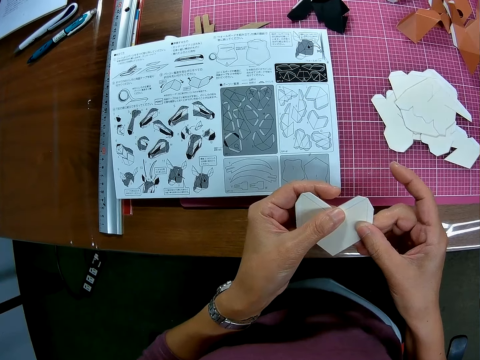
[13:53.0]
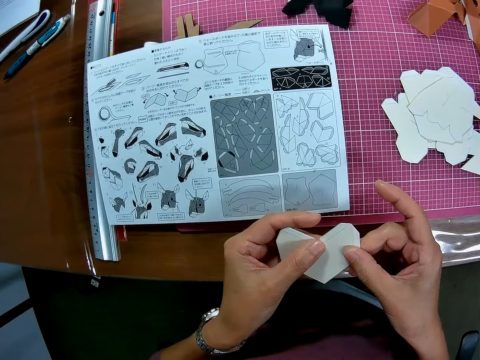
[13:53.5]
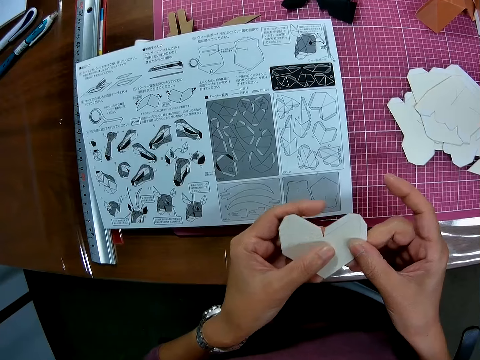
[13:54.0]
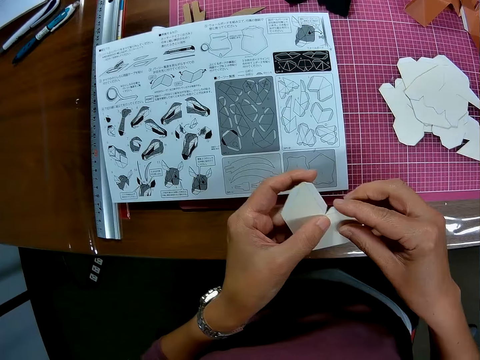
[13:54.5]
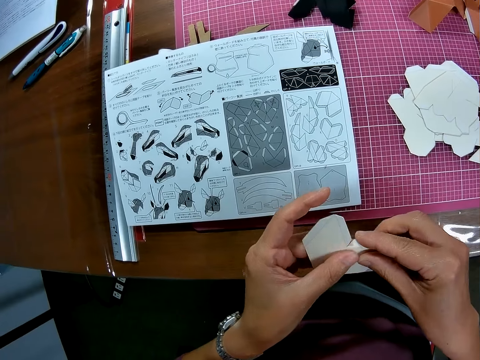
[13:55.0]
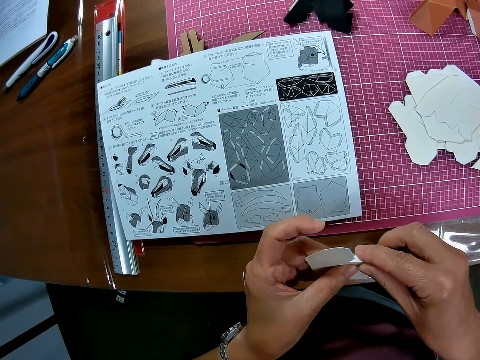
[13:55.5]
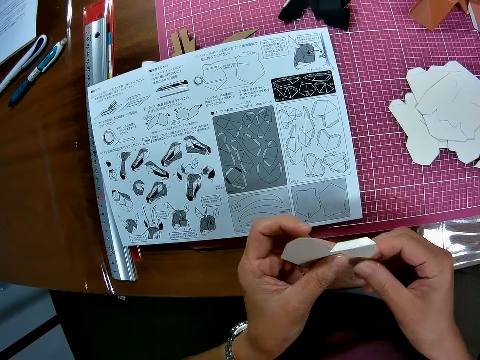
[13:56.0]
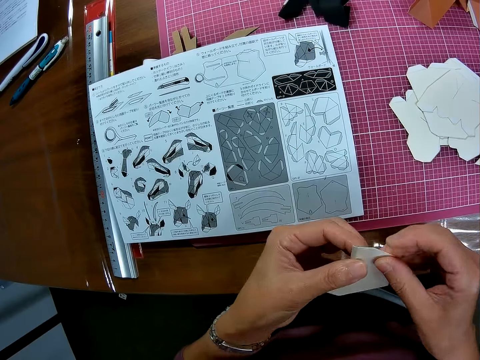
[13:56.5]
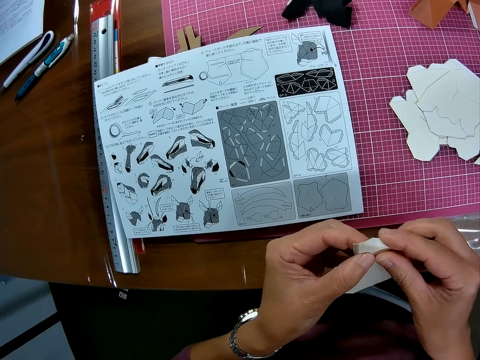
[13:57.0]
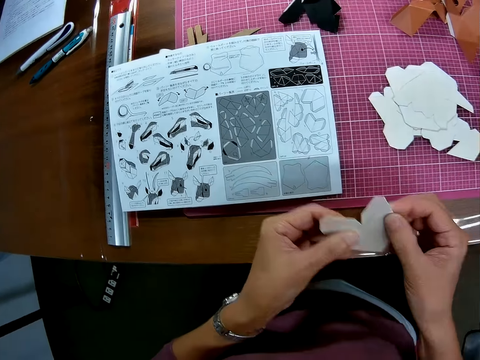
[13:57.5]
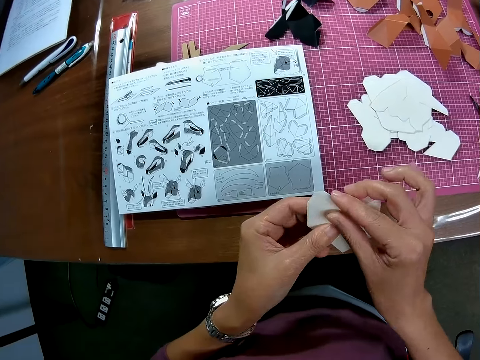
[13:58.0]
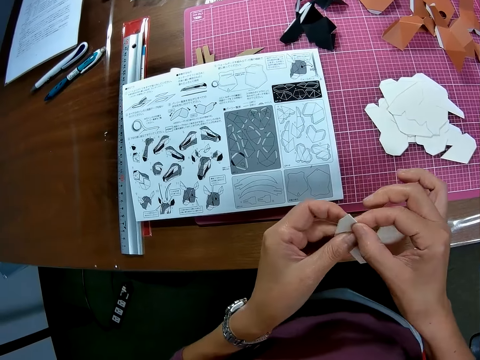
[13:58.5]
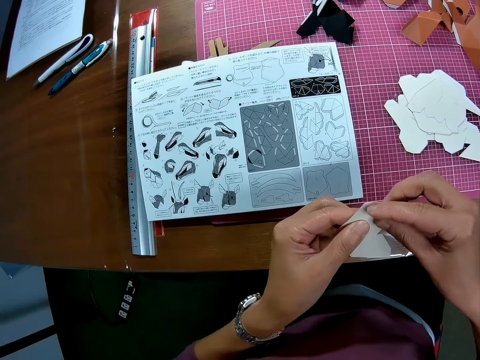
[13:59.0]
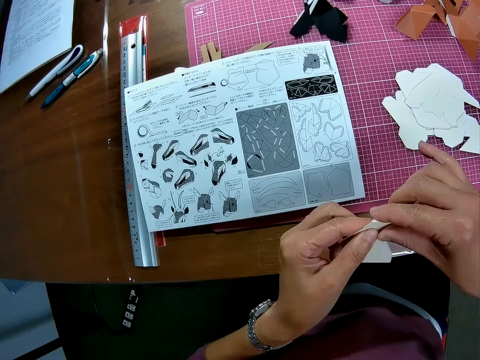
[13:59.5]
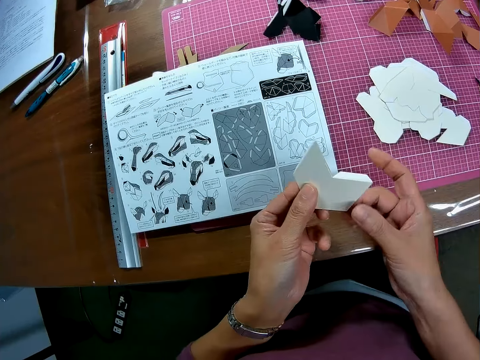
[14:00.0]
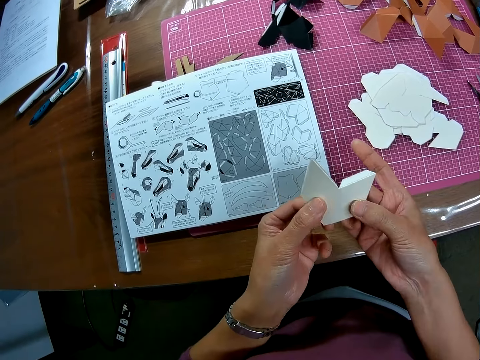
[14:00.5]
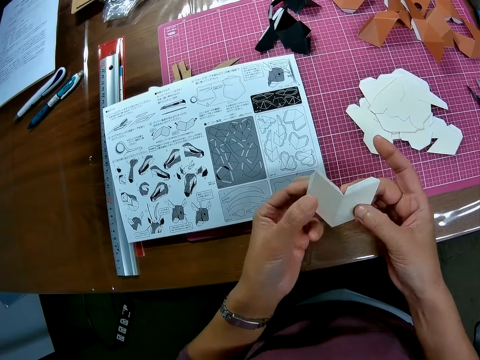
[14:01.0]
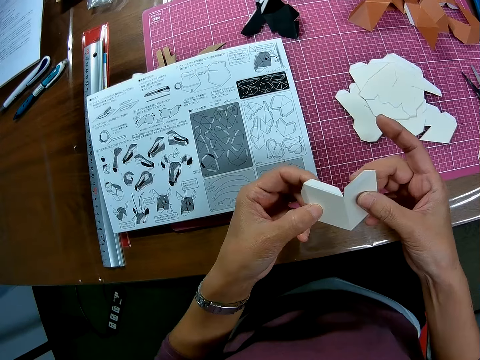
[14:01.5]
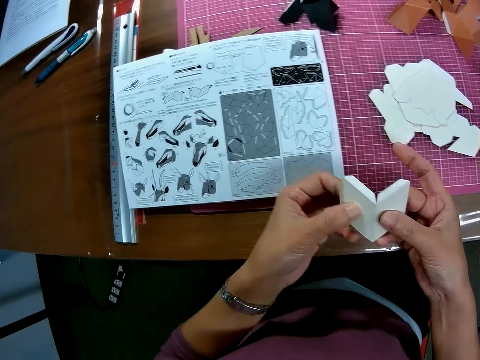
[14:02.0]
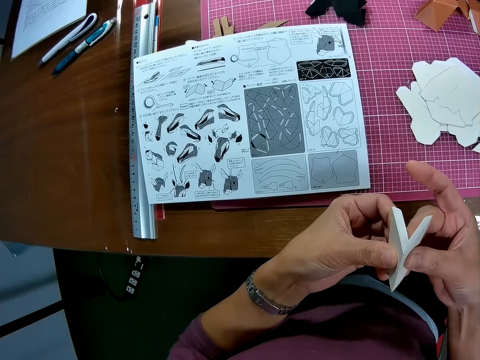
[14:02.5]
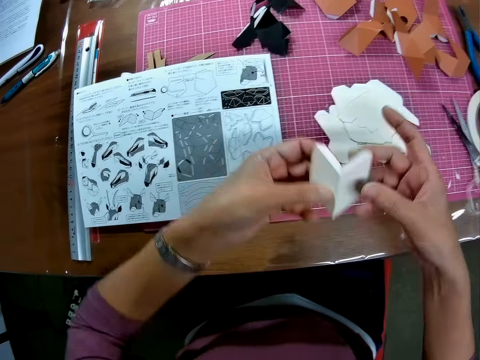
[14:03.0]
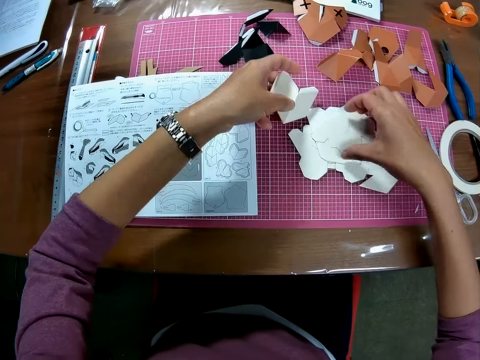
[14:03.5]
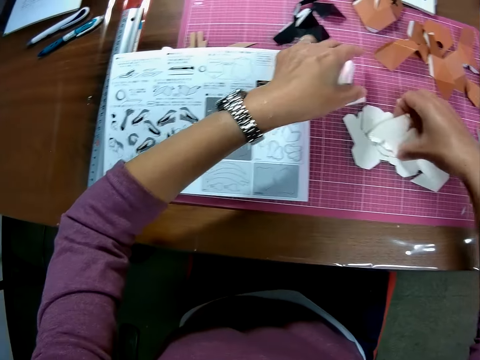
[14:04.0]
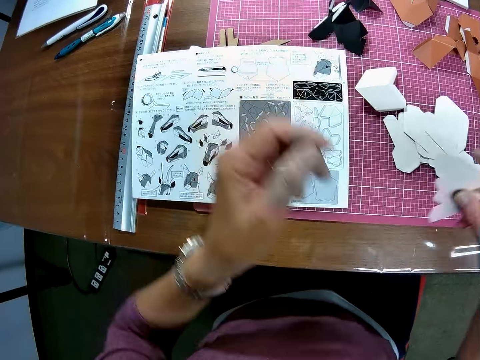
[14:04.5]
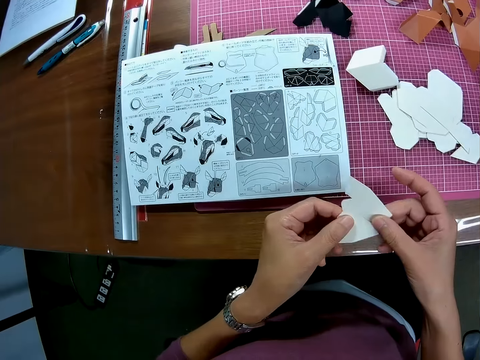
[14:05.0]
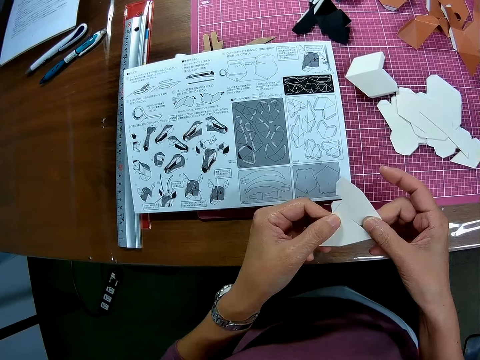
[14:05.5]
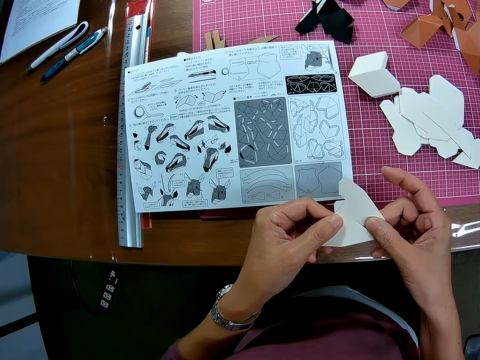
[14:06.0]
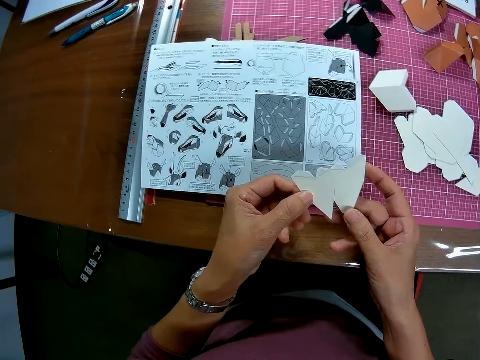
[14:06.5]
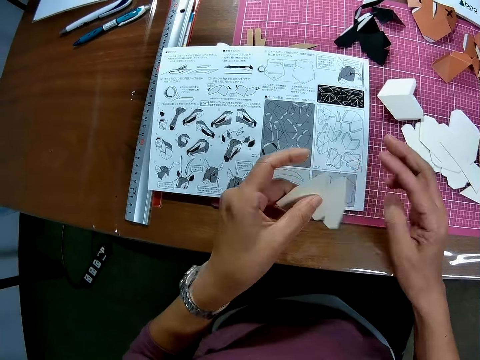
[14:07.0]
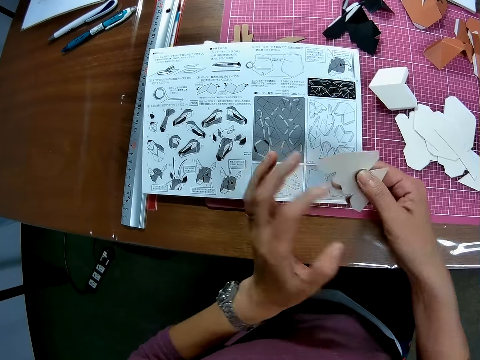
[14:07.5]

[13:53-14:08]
The camera wearer folds the paper with both hands. He drops the paper on the table with his left hand. He picks up another paper with his right hand. He holds the paper with both hands and turns the paper with both hands.

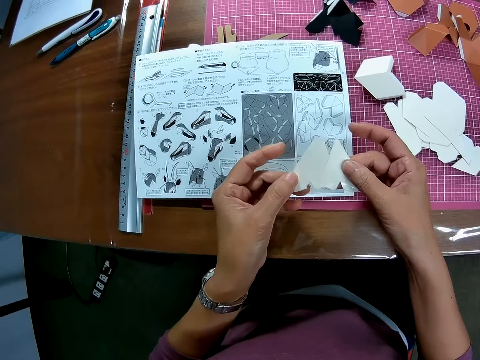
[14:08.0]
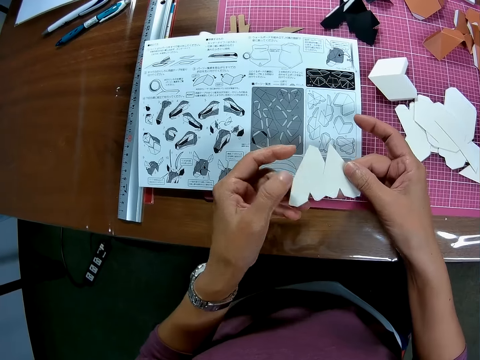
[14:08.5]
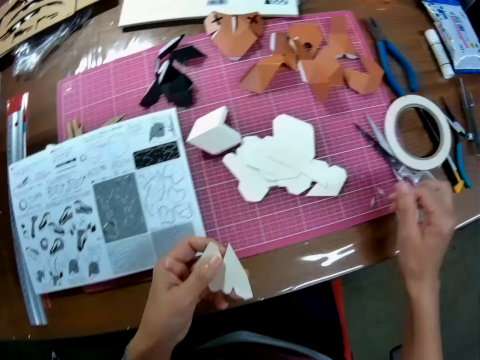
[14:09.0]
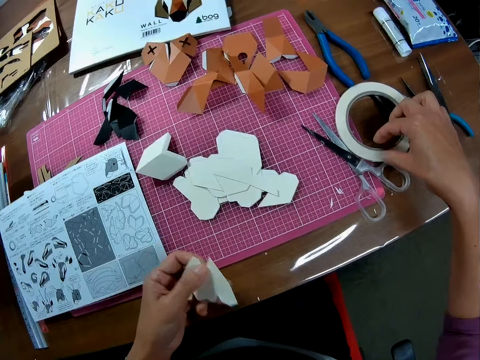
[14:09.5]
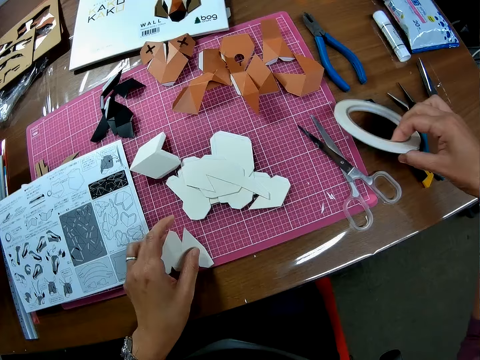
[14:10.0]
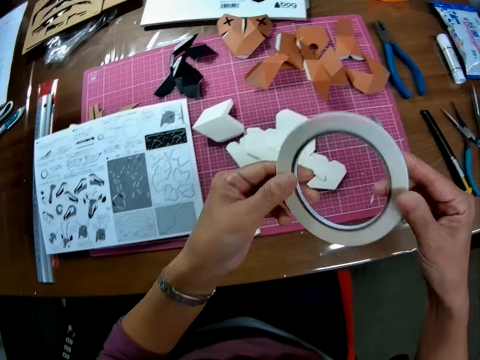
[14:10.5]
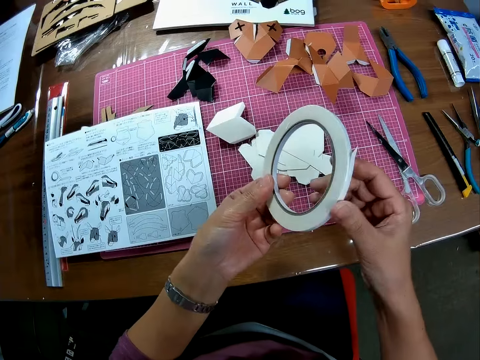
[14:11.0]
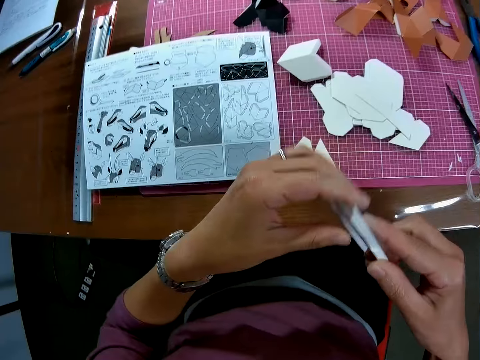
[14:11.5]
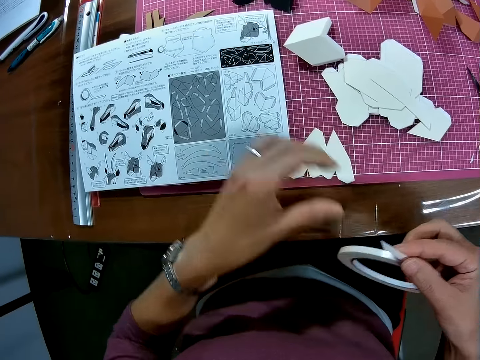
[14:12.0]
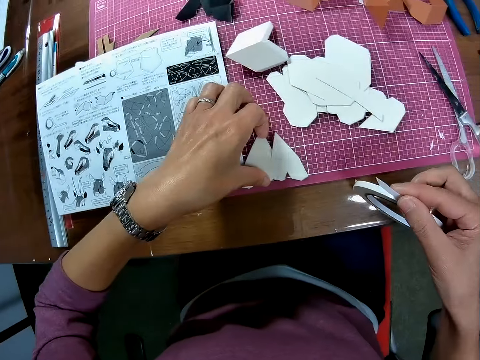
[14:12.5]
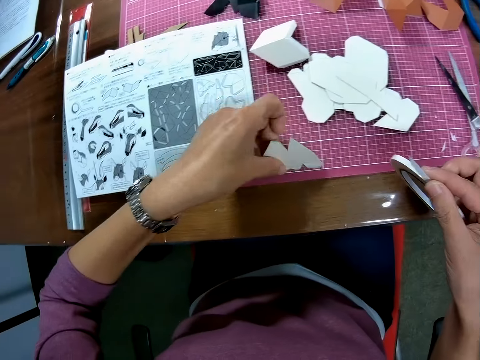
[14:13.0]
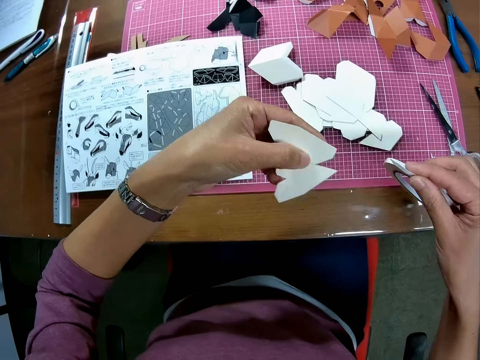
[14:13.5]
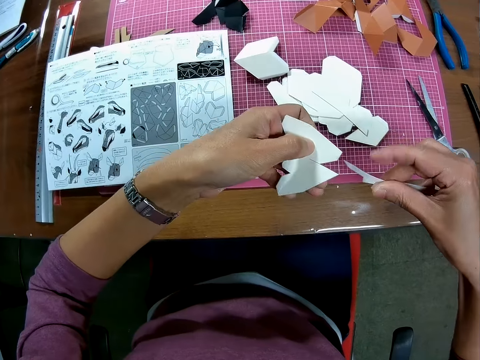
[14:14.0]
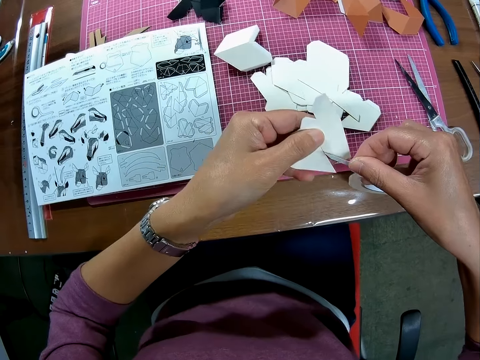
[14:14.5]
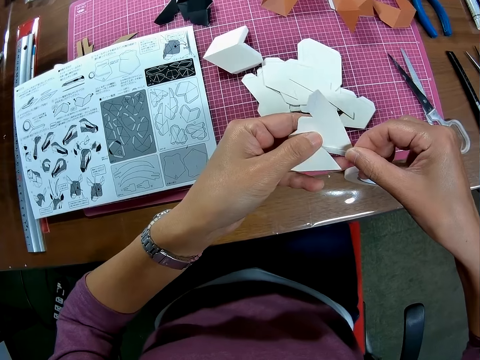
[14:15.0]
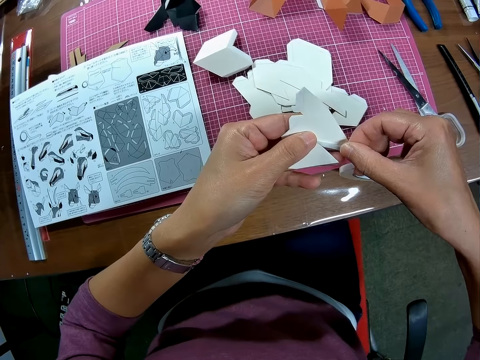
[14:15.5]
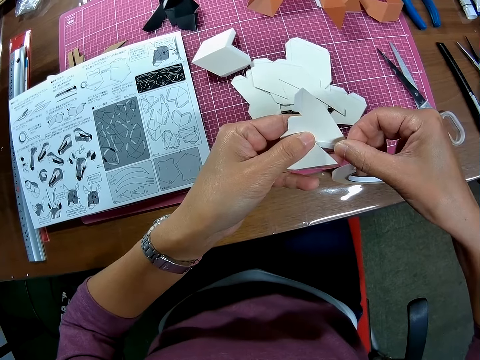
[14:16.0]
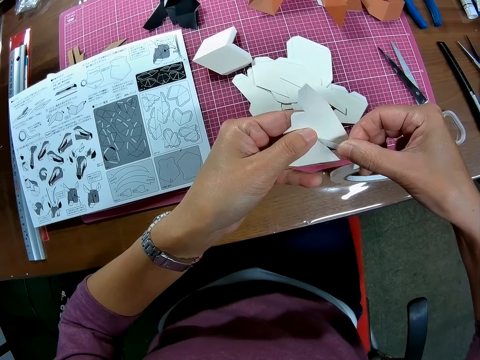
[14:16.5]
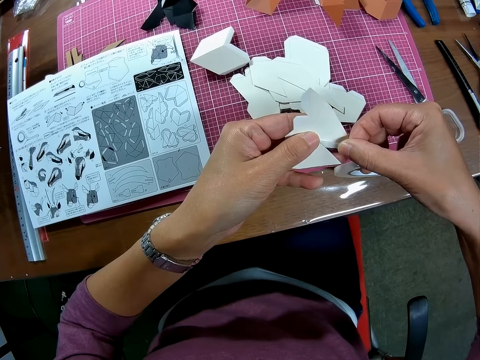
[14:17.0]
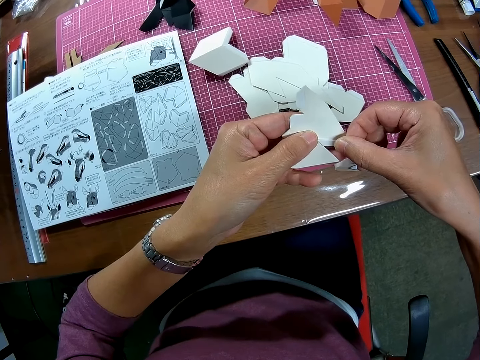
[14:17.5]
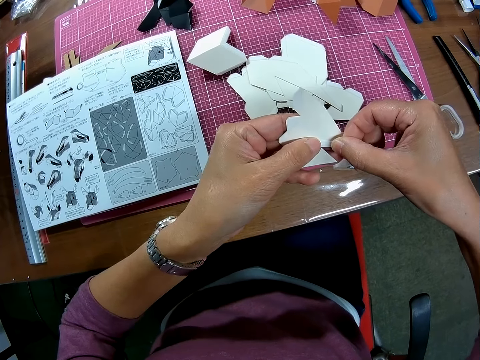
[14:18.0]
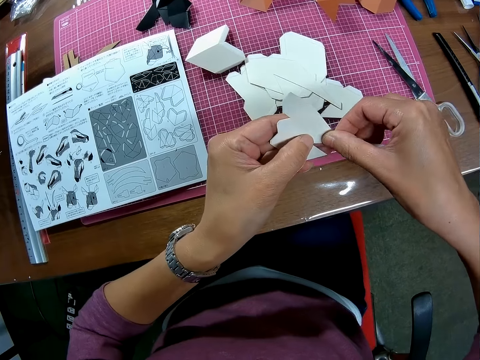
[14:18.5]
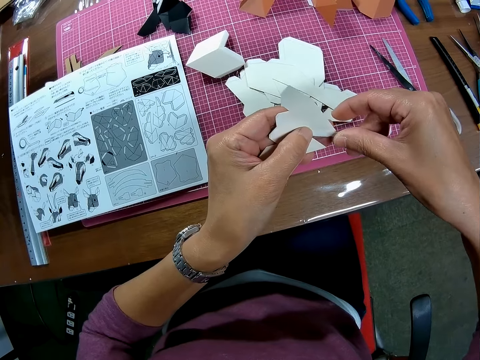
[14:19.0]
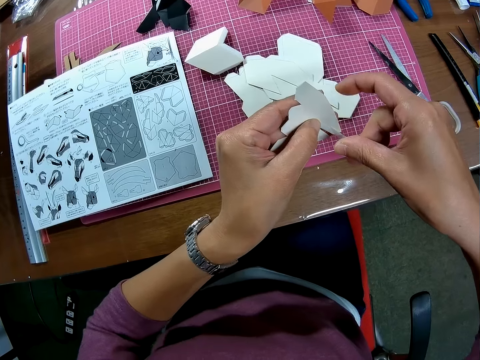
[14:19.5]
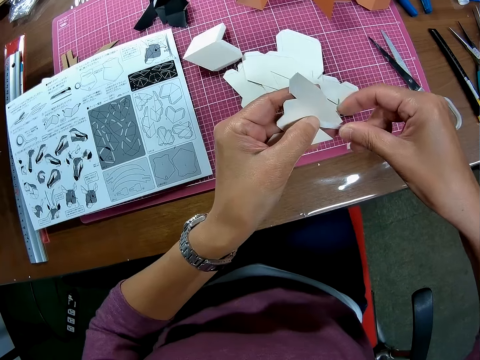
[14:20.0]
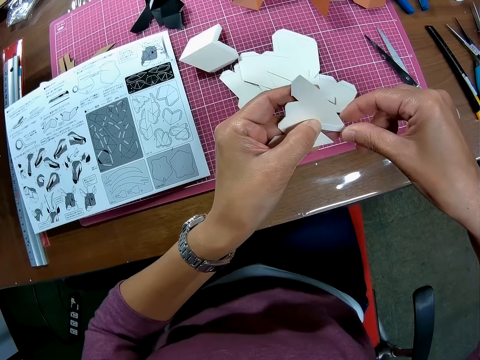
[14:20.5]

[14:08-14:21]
The camera wearer stares at the woodcraft. He picks up a paper tape from the table with his left hand. He drops the paper on the table with his left hand. He holds the paper tape with both hands. He picks up the paper with his left hand. He tapes the edge of the paper with the paper tape.
